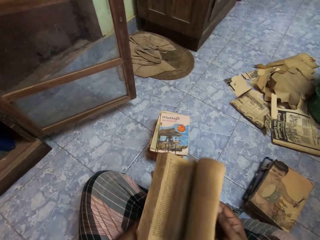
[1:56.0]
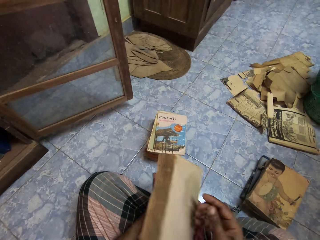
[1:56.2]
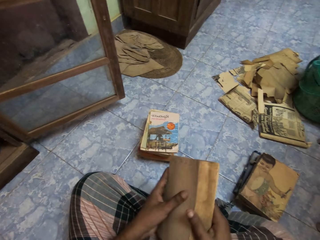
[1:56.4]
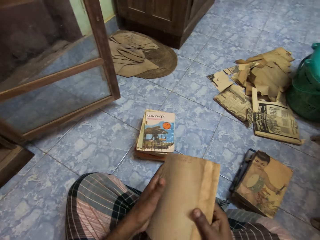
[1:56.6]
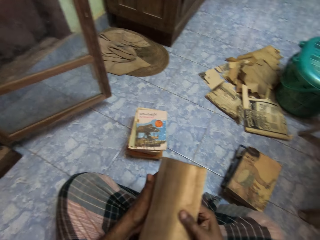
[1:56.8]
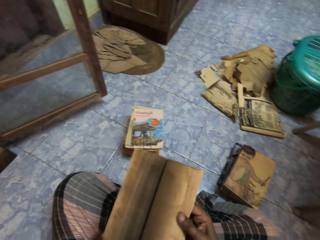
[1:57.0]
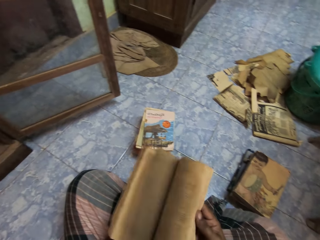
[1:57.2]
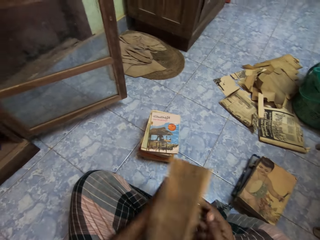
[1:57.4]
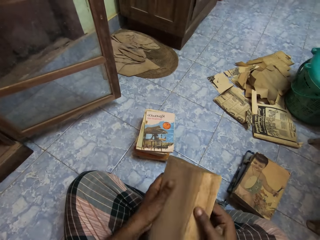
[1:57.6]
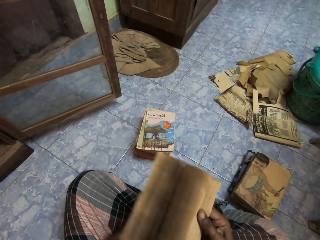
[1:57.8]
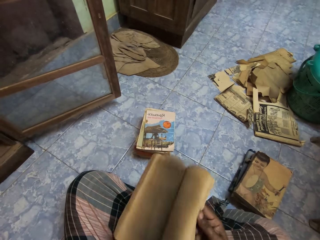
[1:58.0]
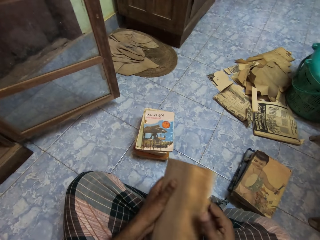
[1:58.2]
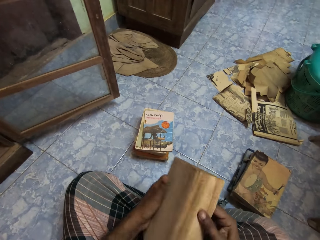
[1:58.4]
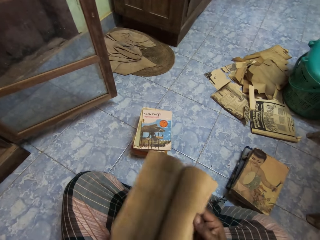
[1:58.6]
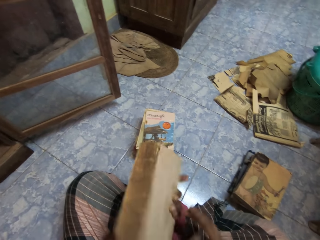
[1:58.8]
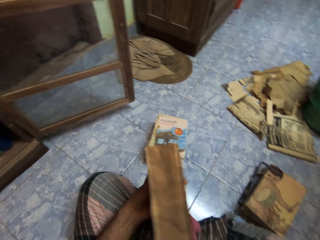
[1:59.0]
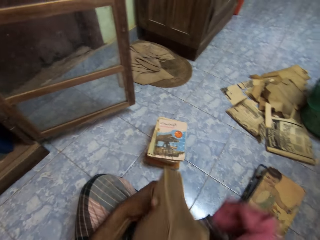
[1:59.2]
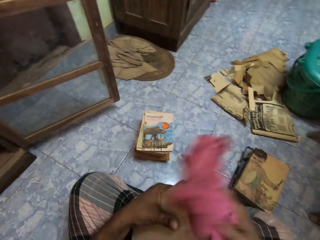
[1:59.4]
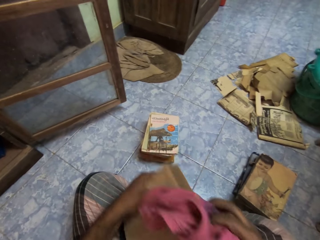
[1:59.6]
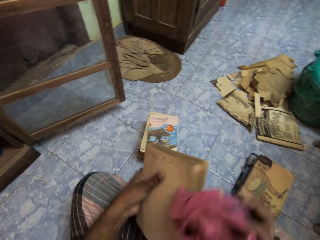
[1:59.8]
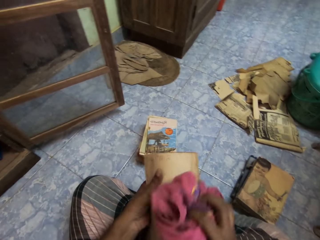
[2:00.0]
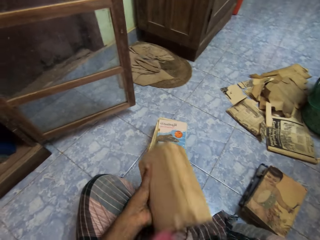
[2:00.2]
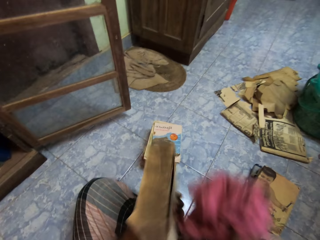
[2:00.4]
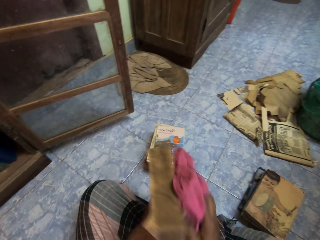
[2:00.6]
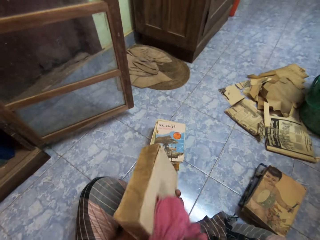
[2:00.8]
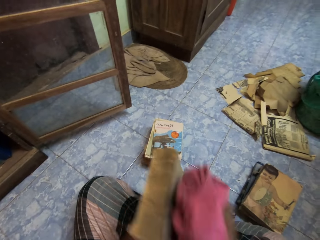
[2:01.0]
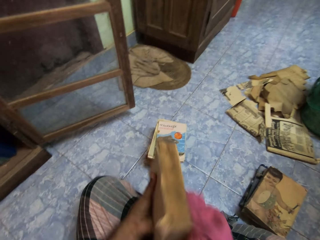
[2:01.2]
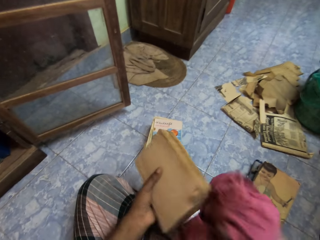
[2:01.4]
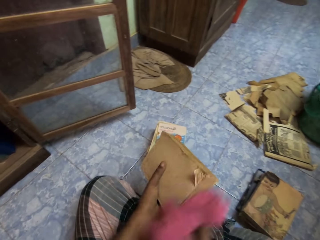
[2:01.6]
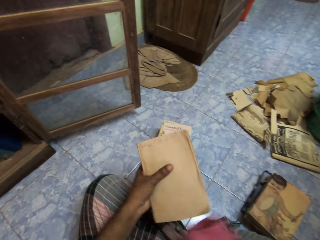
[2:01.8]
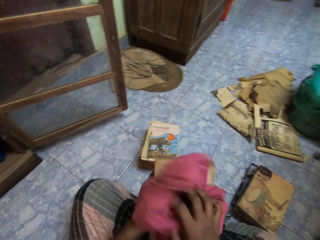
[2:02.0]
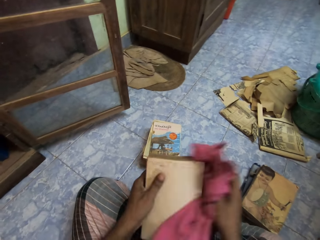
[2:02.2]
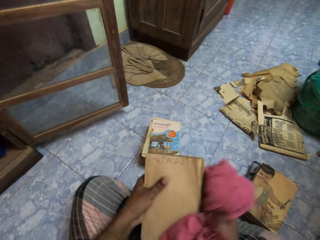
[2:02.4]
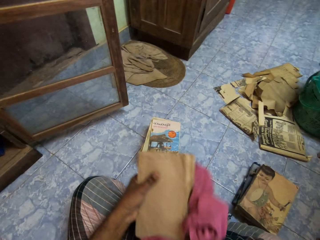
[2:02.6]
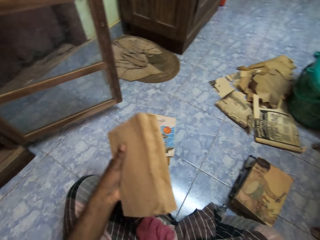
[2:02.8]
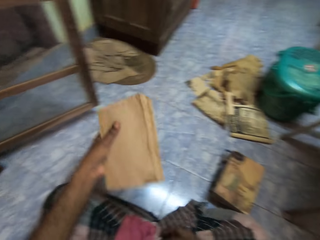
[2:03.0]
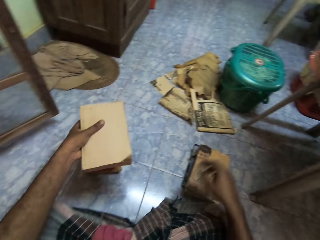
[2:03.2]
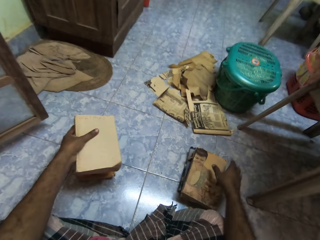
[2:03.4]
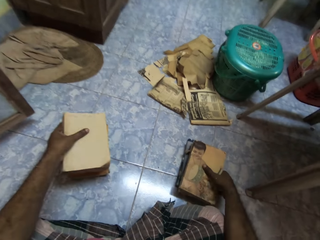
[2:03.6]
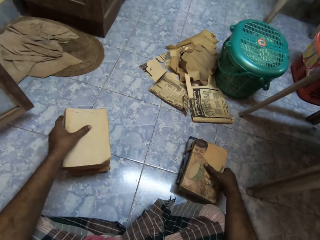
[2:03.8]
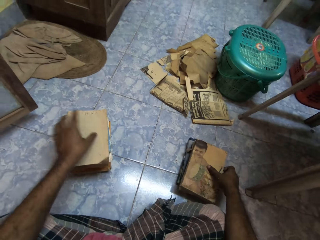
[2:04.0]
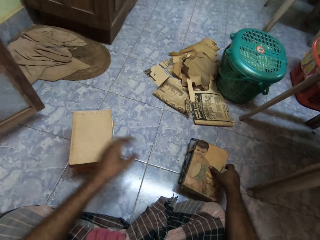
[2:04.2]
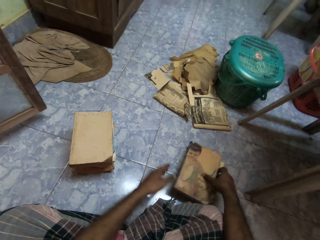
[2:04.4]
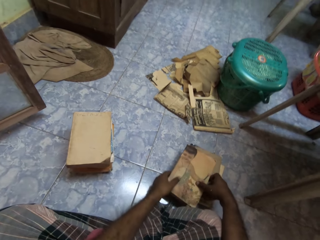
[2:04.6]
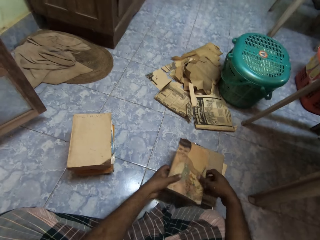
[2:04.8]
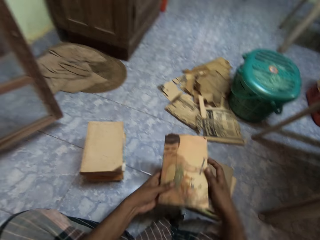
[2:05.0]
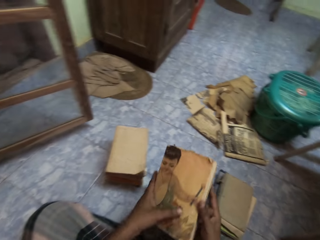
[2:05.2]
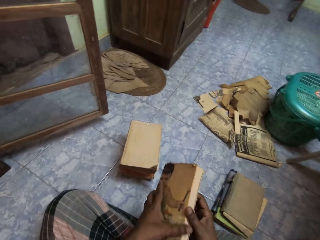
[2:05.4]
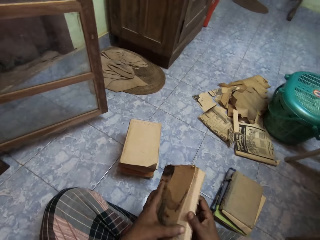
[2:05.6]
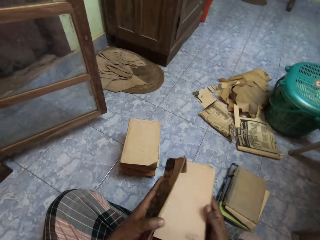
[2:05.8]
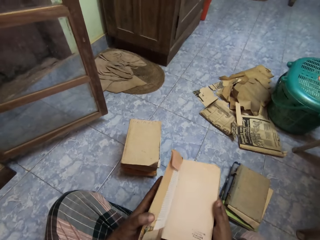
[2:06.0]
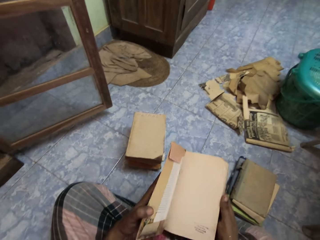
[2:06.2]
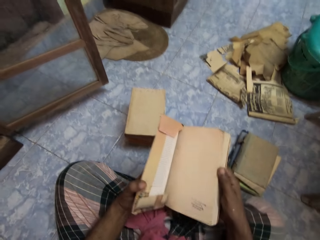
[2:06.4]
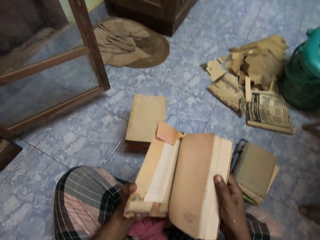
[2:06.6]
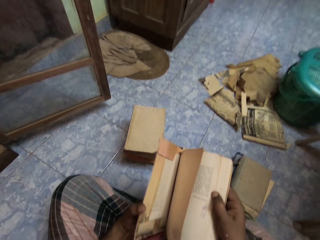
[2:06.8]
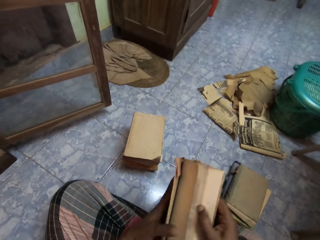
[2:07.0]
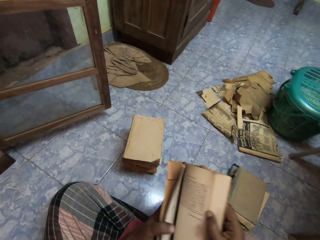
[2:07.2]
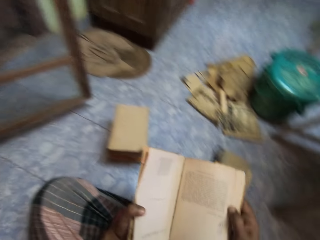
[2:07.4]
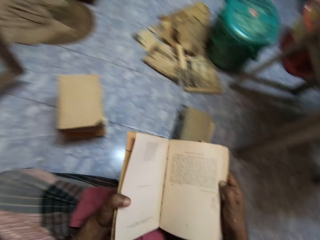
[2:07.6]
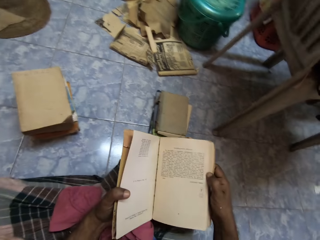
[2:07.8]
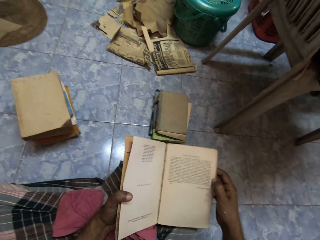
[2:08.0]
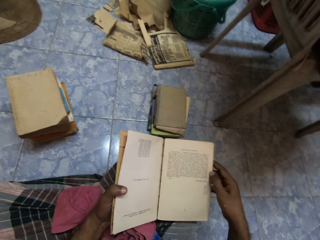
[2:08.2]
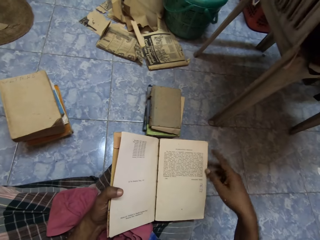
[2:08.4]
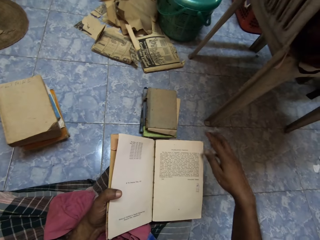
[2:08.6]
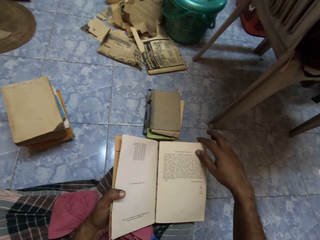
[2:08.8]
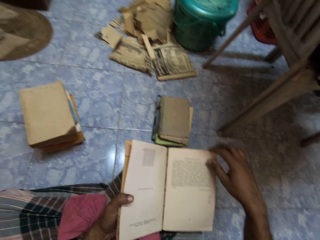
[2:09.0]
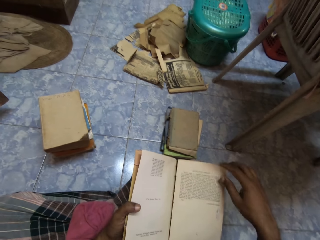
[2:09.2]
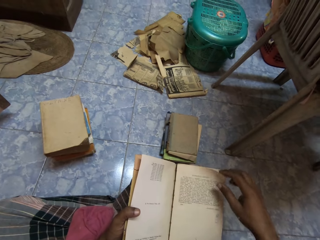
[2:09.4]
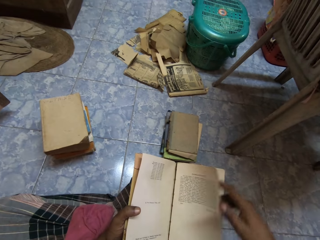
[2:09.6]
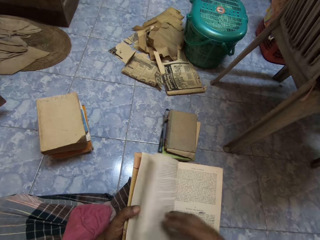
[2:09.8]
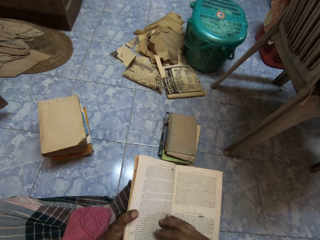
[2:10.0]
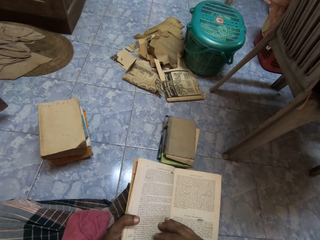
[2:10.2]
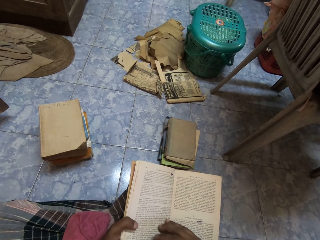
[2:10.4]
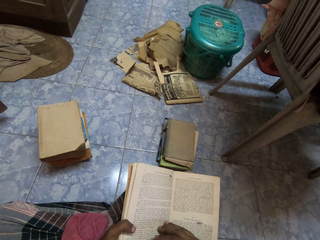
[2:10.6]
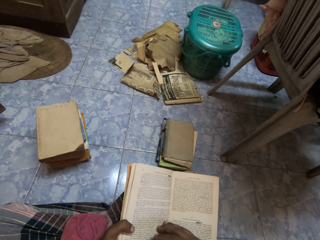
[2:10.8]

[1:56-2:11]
The camera wearer picks the rag from his cloth with his right hand. He cleans the book in his left hand with the rag in his right hand. He drops the rag on his cloth with his right hand. He stacks the book on the heap of books on the floor with his left hand. He picks a book from the pile of books on the floor with his right hand. He opens the book in his hands. He looks at the book. He places the book on his right lap with his hands. He flips pages in the book with his right hand.

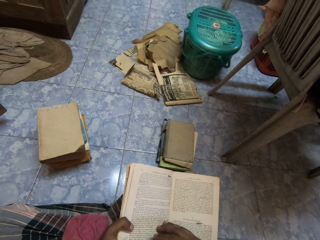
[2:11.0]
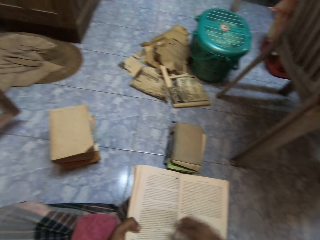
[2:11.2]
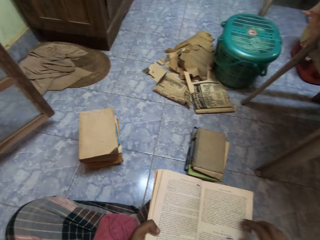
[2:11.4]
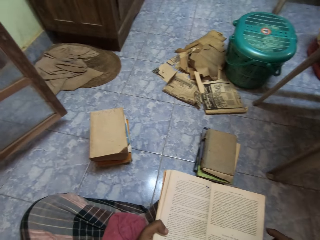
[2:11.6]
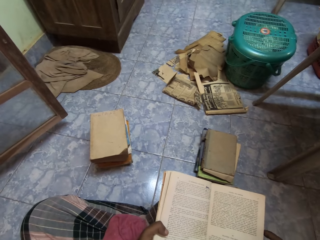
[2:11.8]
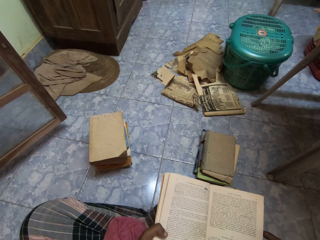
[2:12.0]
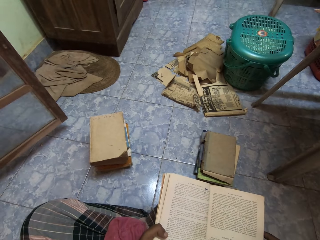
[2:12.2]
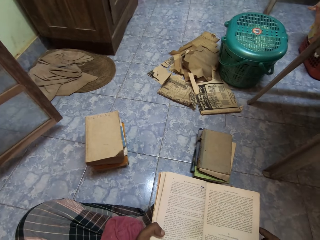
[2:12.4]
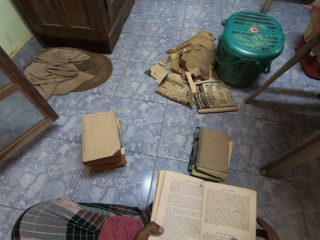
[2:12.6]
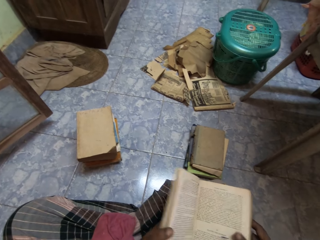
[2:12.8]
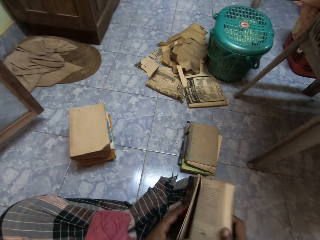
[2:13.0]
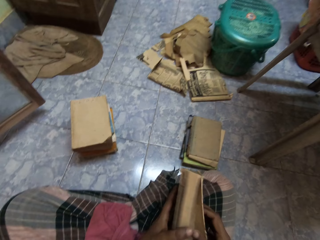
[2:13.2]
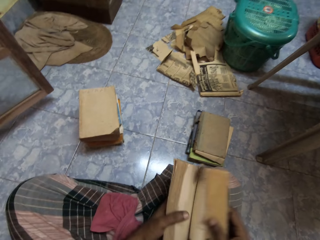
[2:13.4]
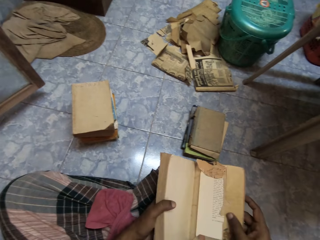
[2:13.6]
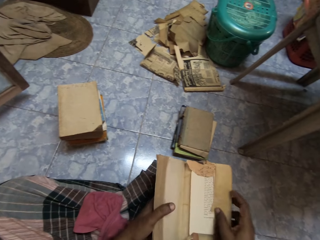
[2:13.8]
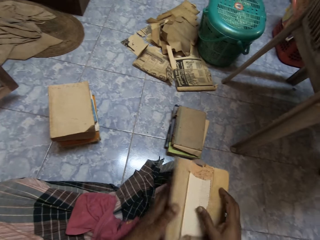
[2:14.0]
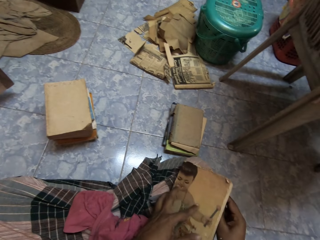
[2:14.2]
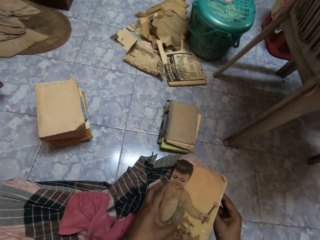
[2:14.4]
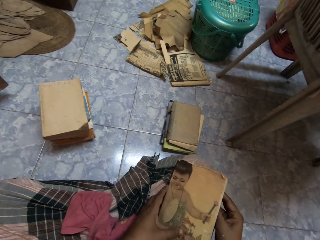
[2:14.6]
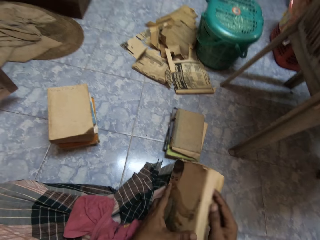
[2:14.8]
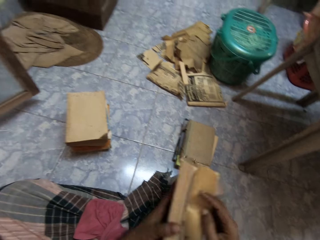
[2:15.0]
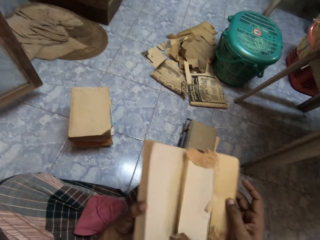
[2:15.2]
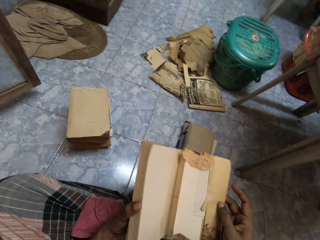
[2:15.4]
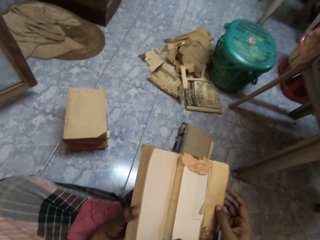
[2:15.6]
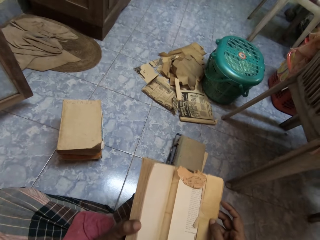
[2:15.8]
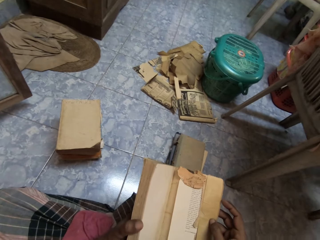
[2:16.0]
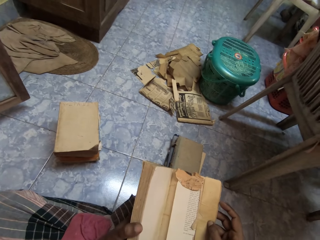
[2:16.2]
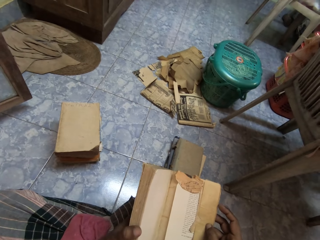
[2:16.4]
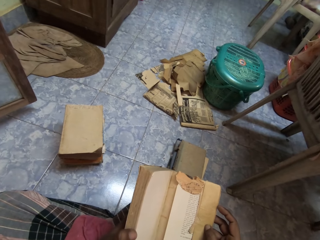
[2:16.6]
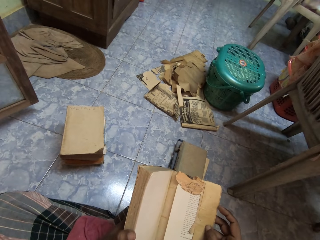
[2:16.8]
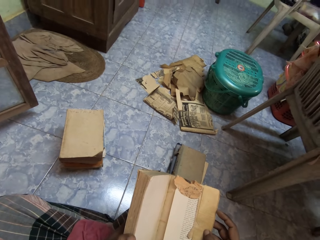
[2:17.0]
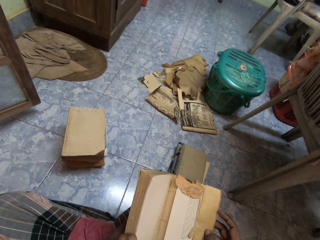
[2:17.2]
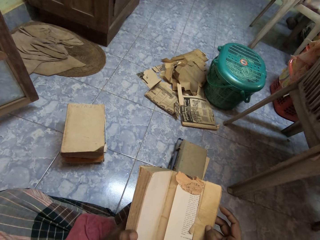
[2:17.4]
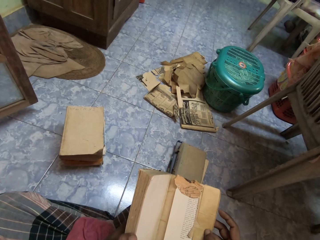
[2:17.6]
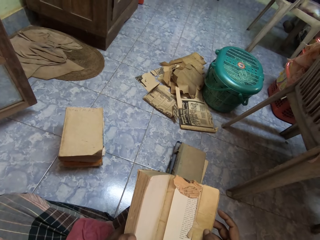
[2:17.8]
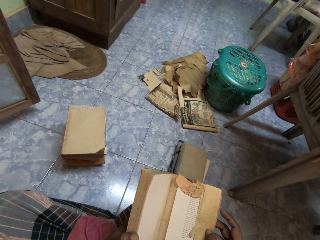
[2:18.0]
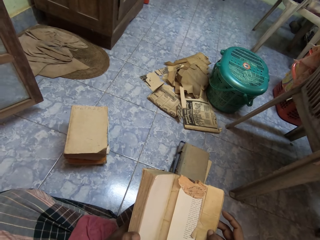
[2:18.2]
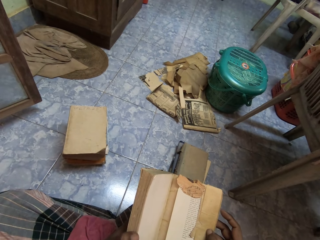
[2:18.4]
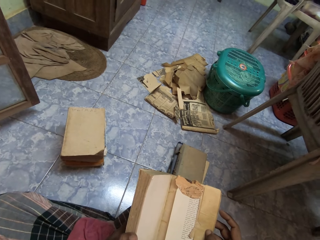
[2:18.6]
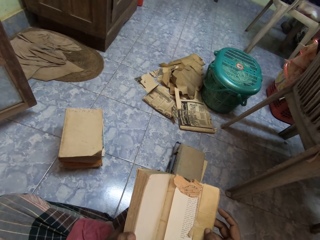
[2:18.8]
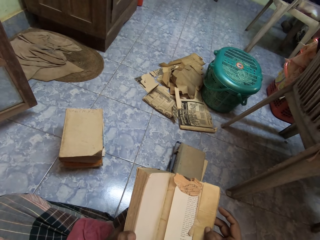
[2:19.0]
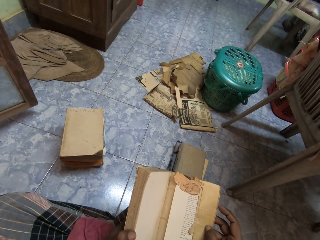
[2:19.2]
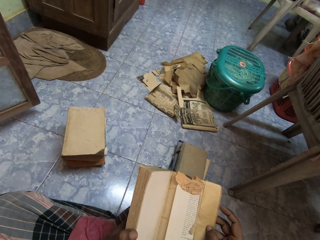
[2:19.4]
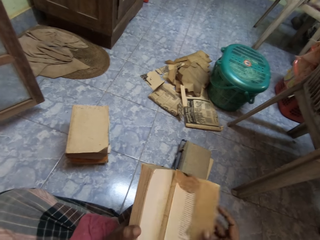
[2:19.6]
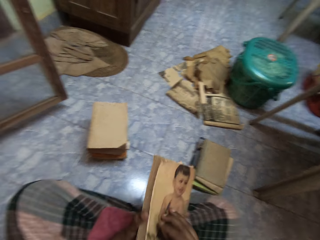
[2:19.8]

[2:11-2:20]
The camera wearer closes the book with his right hand.
